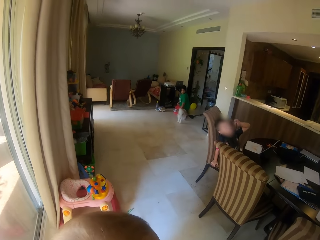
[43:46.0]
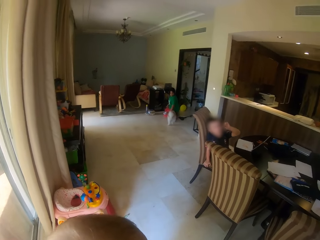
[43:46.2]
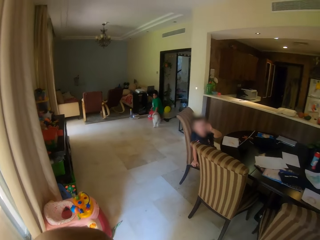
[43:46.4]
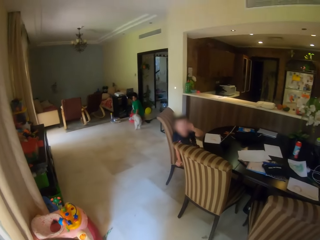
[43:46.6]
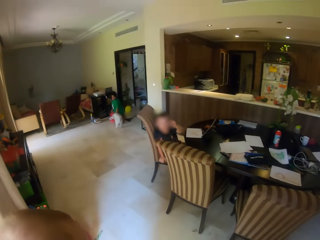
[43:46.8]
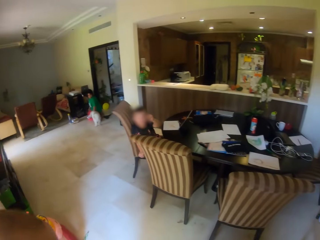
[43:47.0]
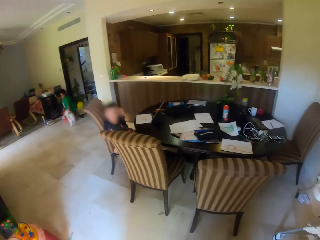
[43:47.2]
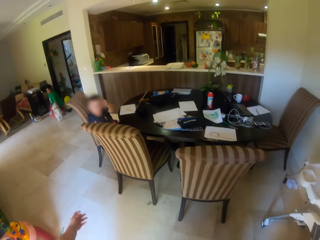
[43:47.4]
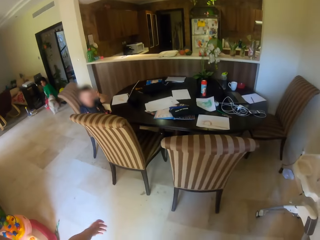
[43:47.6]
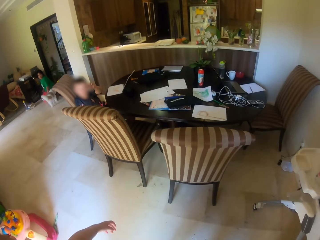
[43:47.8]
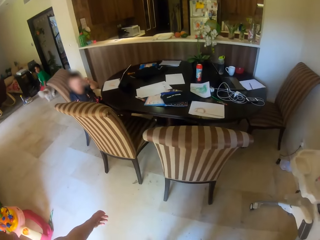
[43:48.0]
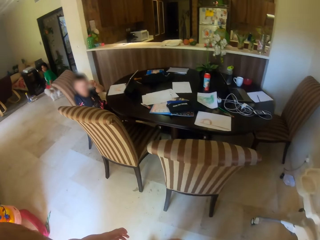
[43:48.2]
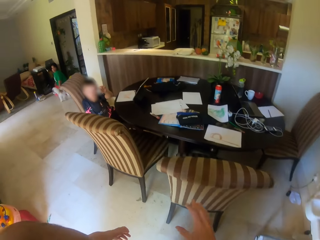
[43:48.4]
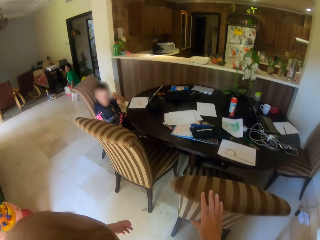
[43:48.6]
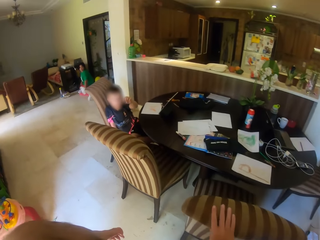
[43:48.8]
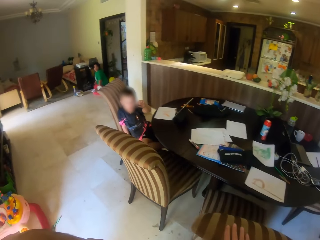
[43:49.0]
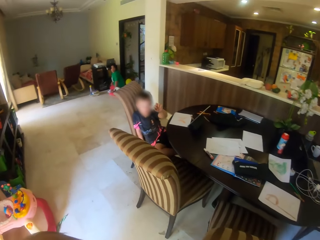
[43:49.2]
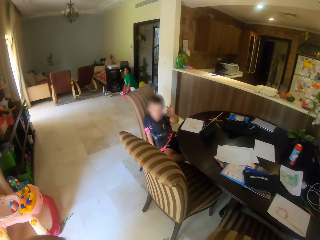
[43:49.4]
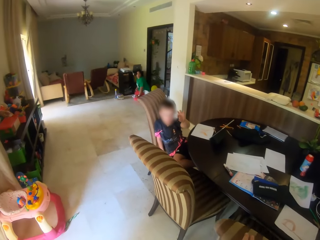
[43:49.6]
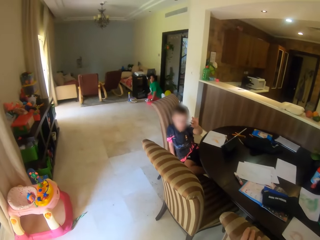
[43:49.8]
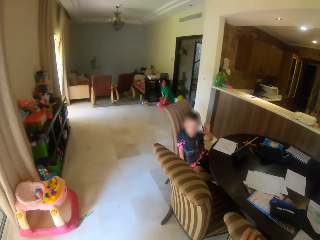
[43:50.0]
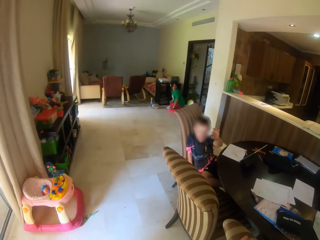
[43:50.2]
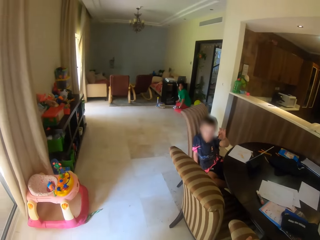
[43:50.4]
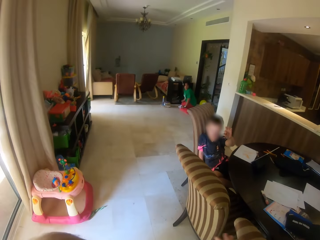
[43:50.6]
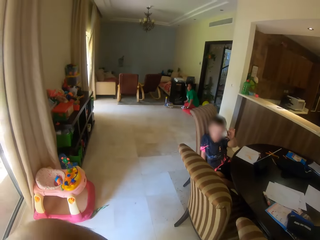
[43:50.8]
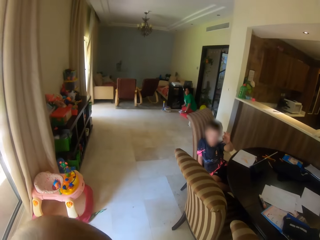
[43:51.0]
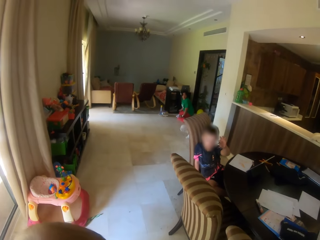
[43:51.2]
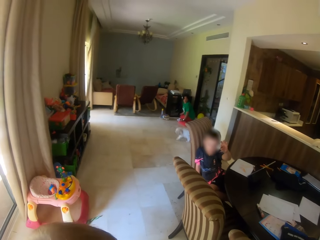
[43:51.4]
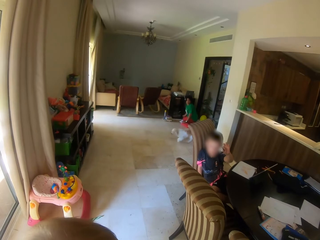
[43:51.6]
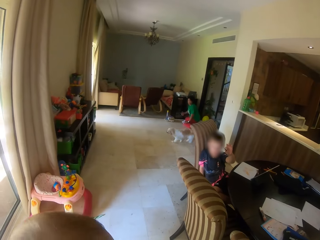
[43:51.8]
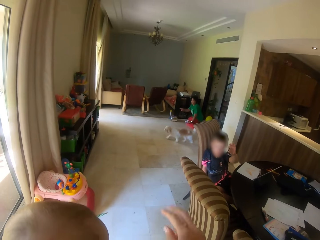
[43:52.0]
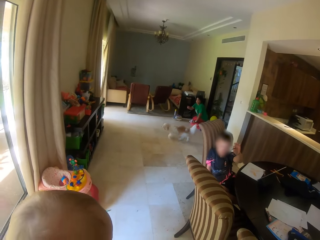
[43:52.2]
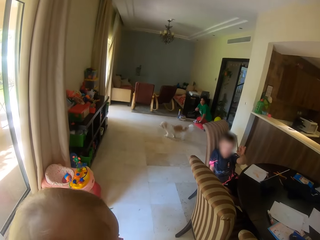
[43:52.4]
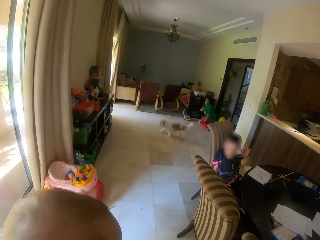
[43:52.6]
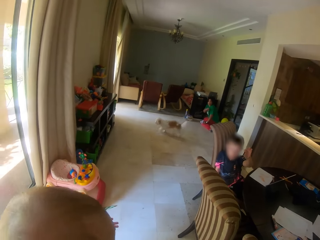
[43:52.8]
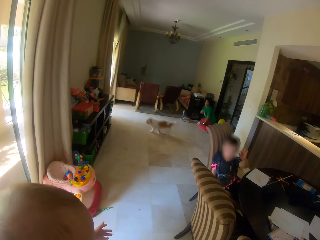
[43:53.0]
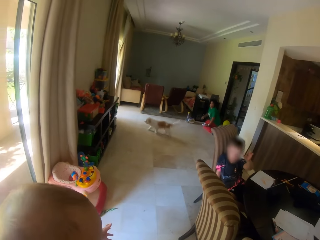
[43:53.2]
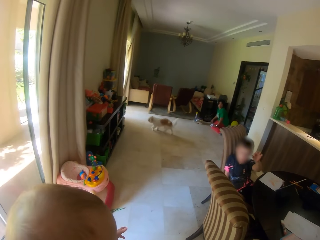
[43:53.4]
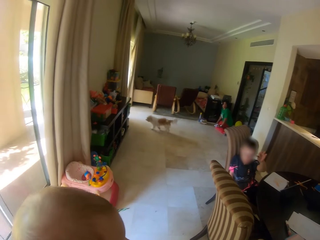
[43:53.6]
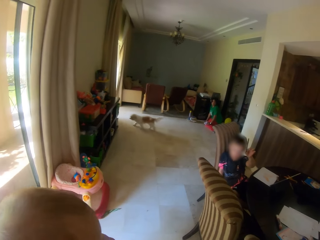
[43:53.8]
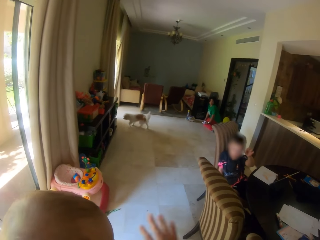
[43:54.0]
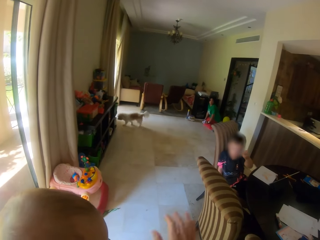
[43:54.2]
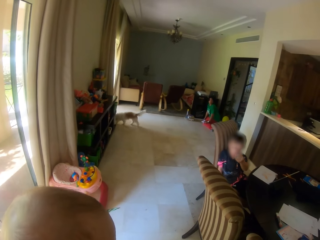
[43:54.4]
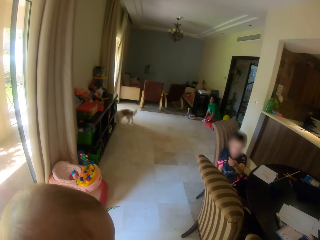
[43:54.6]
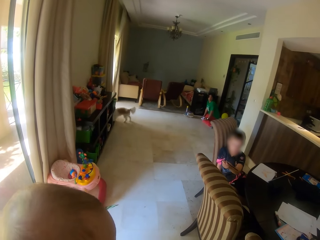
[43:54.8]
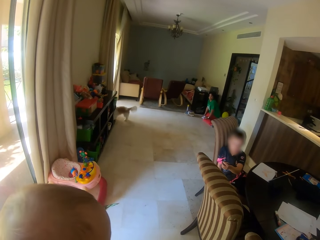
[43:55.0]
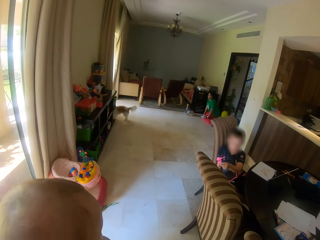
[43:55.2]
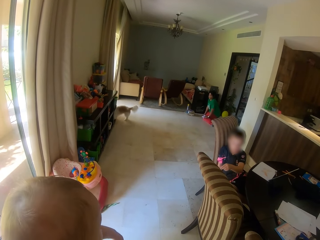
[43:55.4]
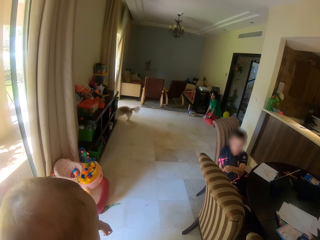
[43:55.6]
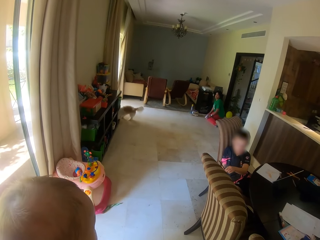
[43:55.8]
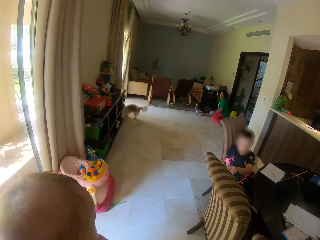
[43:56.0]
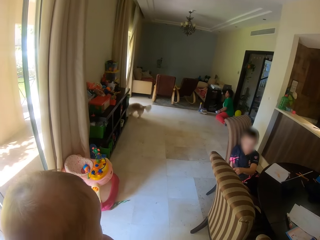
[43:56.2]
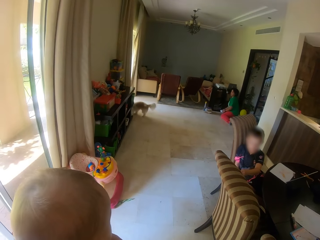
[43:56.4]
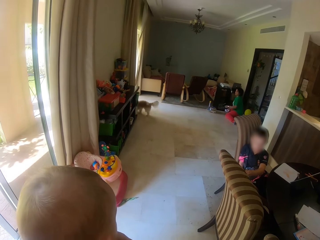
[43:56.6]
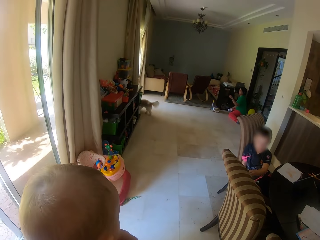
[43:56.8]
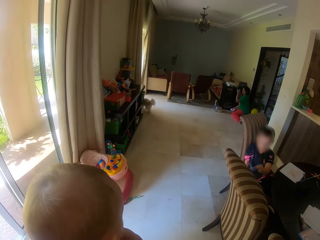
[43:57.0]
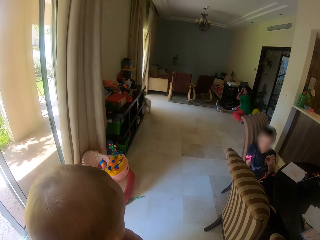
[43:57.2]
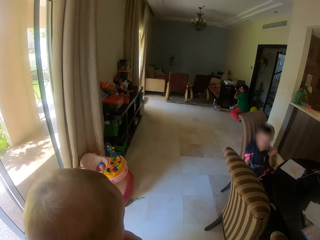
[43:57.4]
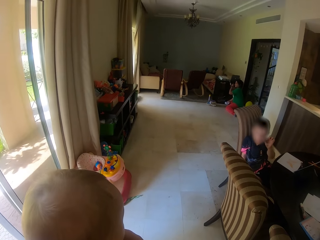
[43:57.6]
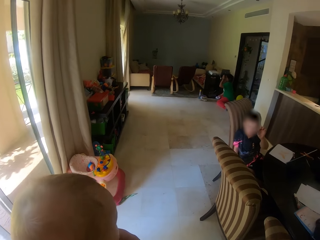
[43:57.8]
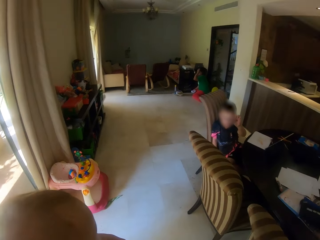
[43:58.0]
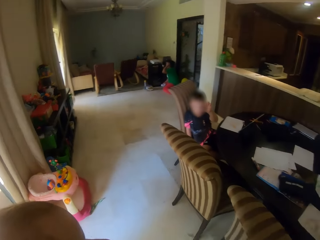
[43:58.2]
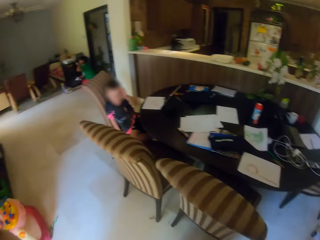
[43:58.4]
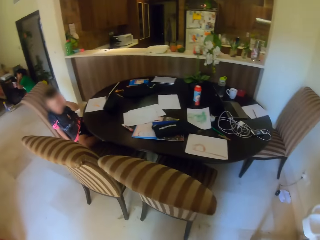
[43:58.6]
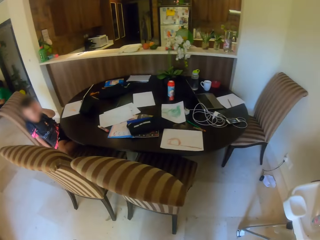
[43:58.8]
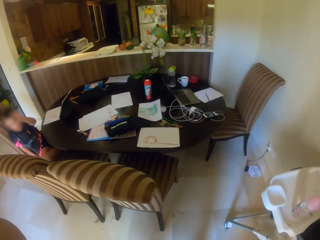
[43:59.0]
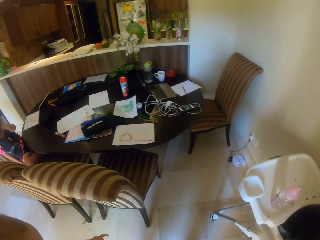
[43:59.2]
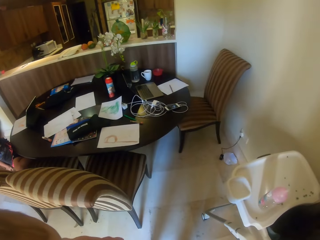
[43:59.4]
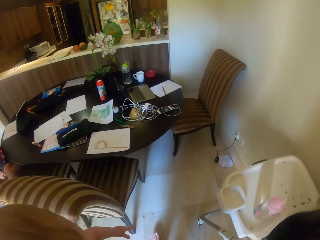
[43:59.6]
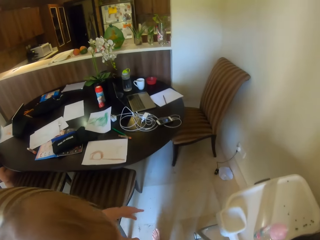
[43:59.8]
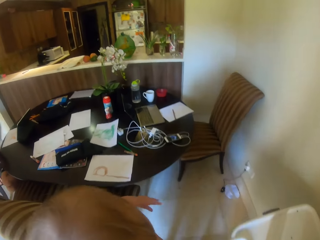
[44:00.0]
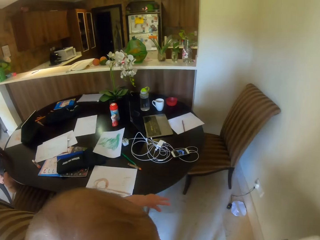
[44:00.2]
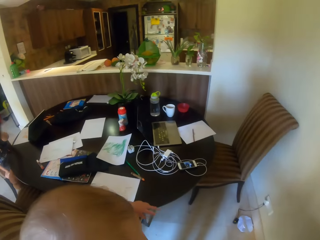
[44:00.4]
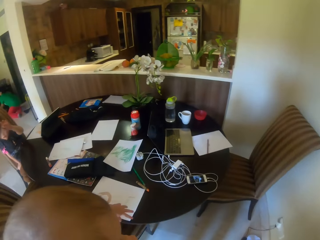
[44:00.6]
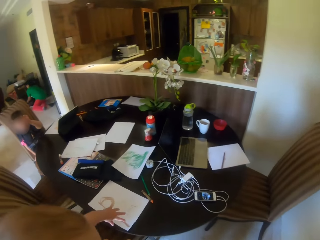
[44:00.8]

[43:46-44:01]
A boy waves a pencil in his left hand. The camera wearer moves a chair with her right hand. The woman holds a cloth in her left hand. The woman passes the cloth from her left hand to her right hand. The woman touches her hair with her left hand. The other boy raises his left hand.

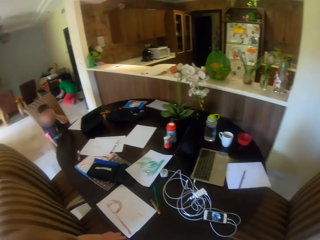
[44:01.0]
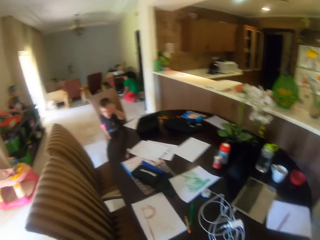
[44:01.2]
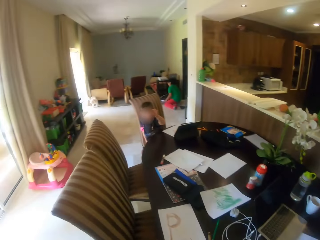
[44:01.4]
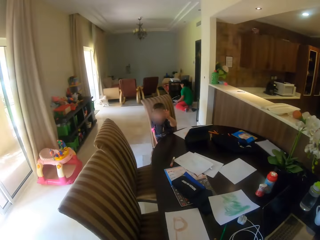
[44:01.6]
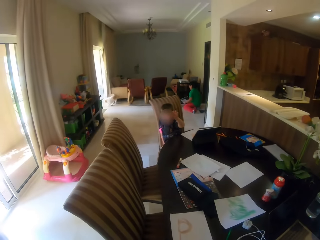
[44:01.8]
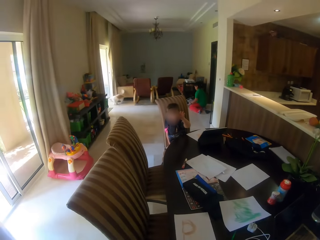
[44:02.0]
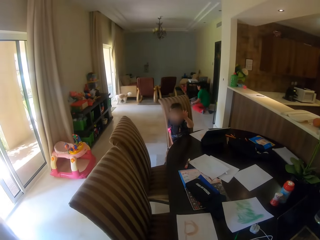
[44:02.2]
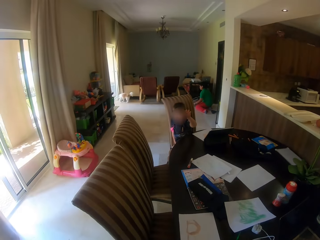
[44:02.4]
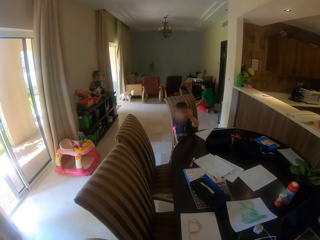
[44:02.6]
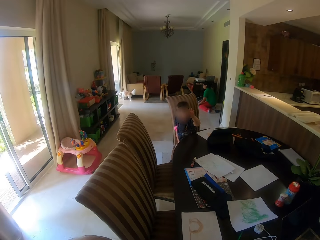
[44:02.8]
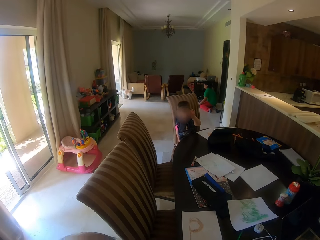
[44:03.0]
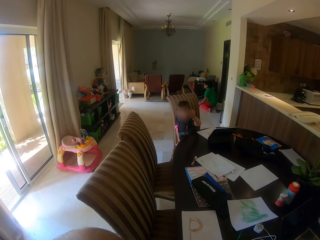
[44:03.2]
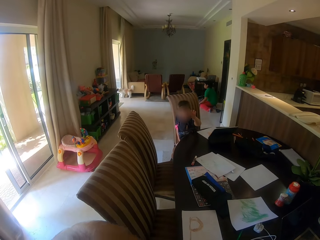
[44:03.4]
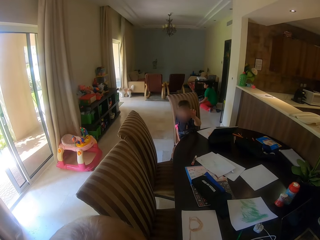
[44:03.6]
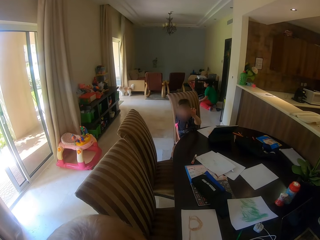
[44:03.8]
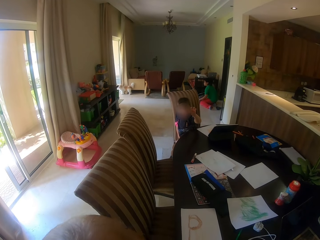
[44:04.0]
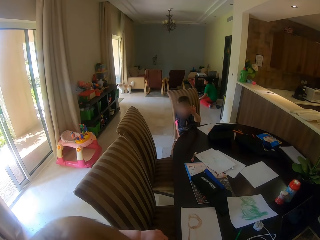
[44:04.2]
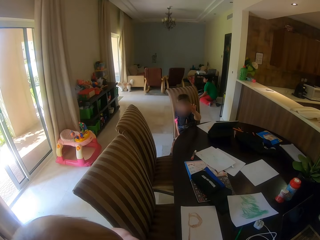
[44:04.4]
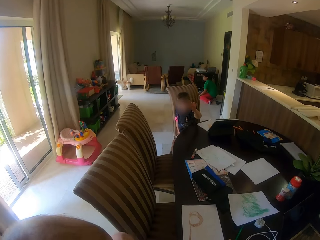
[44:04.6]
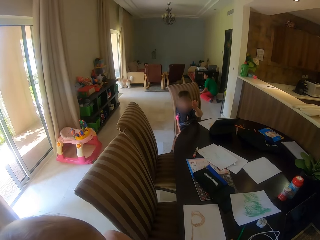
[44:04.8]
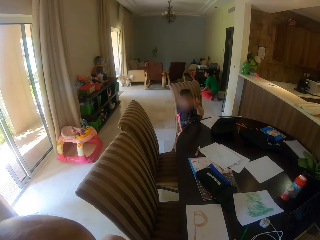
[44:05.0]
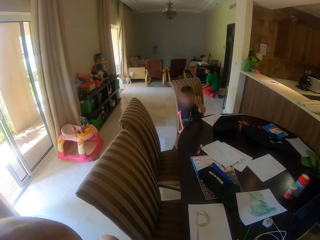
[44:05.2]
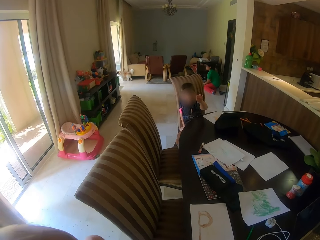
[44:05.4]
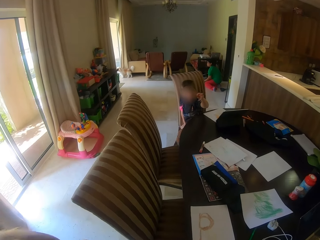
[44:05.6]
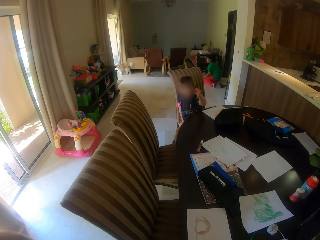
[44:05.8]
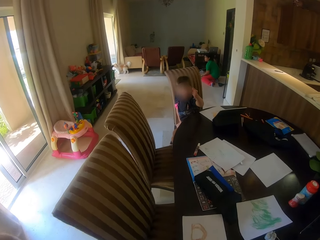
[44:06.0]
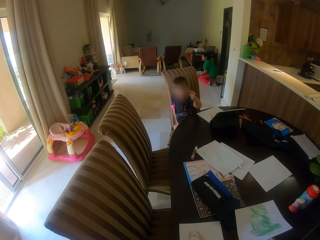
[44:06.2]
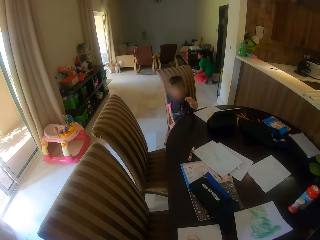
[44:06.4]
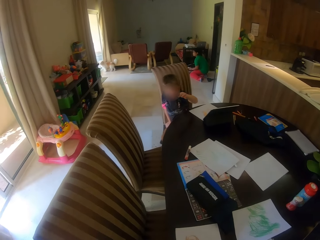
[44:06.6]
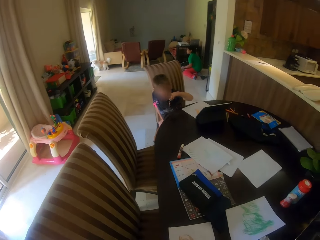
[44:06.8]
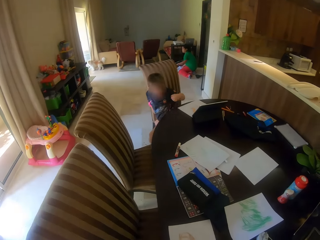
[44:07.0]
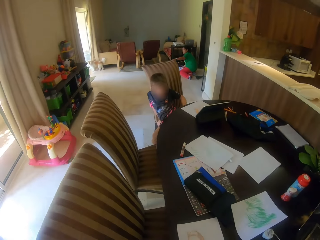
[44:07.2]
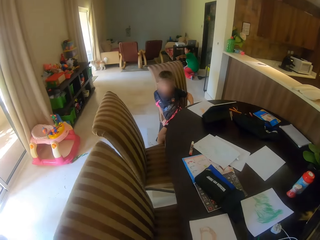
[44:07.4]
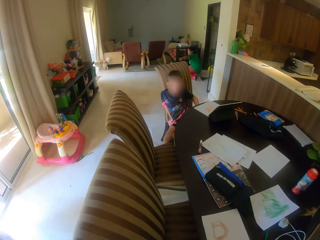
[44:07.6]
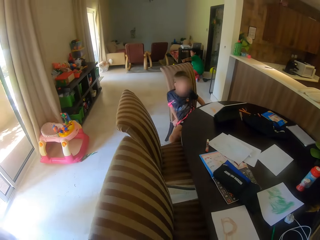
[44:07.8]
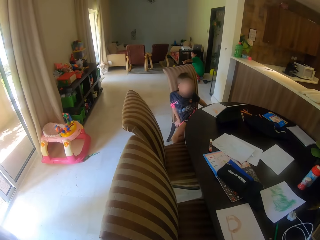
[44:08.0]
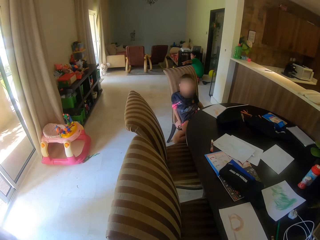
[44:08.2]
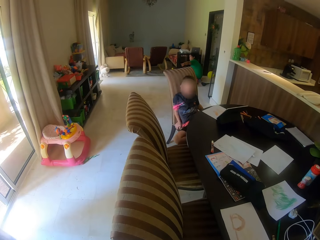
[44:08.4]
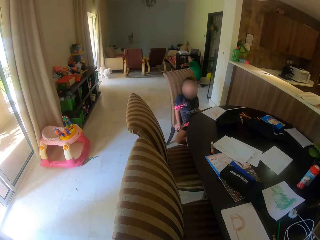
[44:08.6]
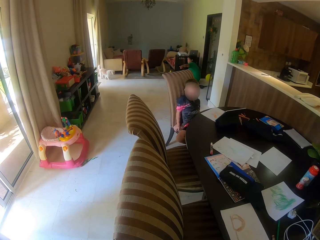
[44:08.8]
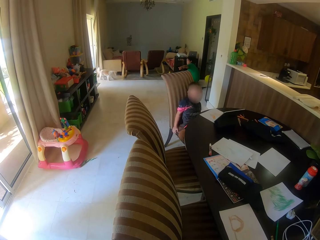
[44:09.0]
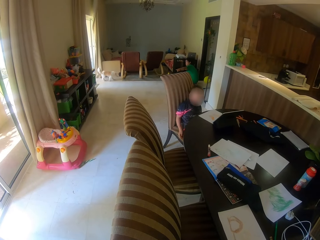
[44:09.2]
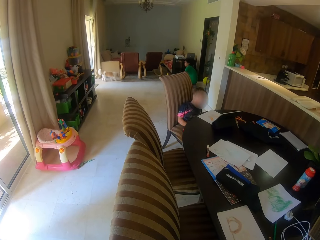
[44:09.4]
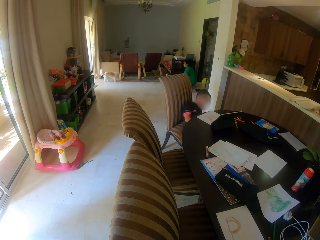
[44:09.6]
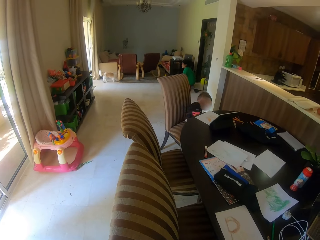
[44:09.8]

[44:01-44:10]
The camera wearer interacts with a boy. The woman interacts with the dog.
